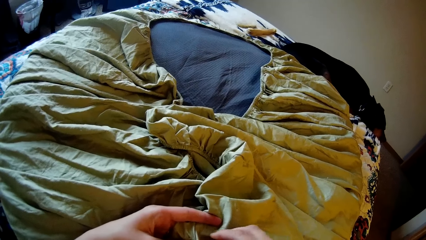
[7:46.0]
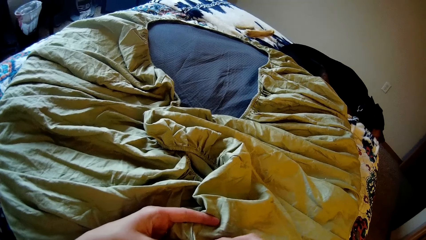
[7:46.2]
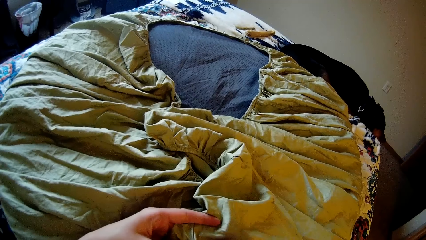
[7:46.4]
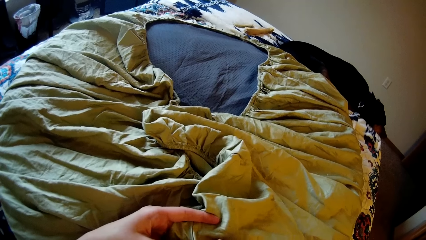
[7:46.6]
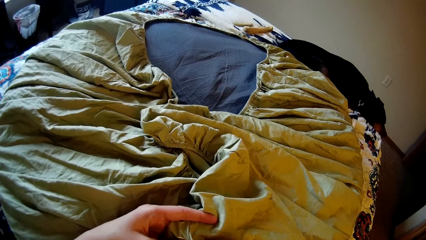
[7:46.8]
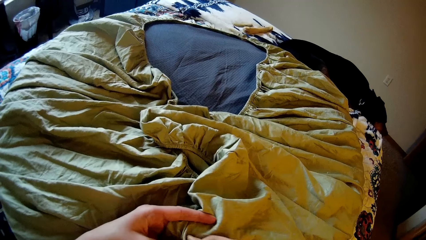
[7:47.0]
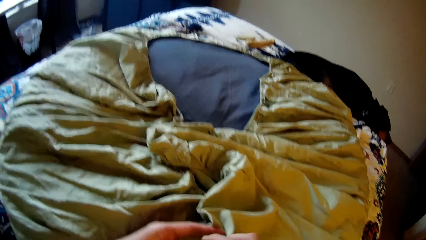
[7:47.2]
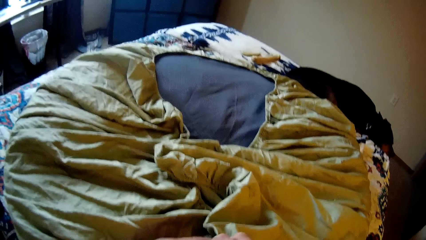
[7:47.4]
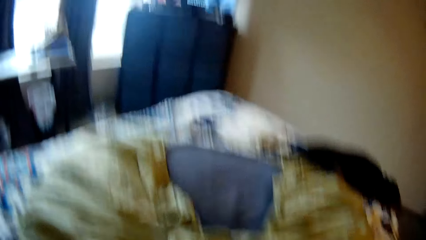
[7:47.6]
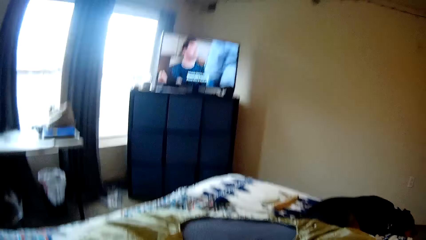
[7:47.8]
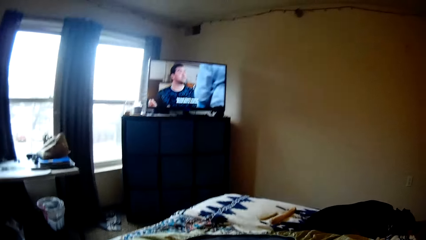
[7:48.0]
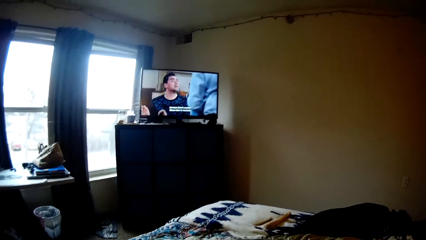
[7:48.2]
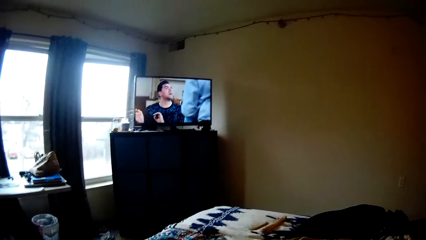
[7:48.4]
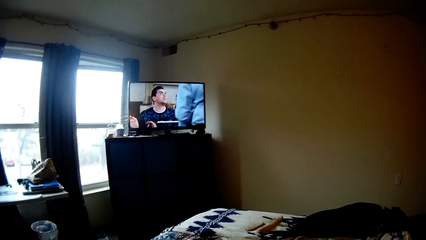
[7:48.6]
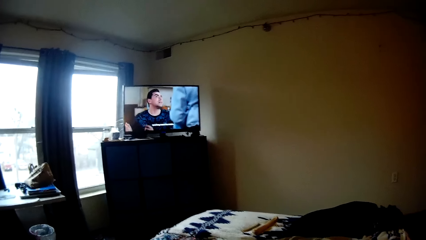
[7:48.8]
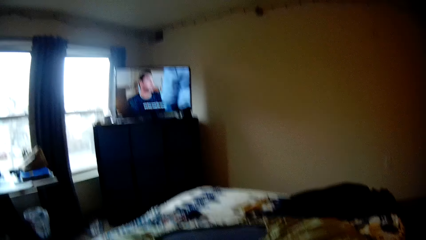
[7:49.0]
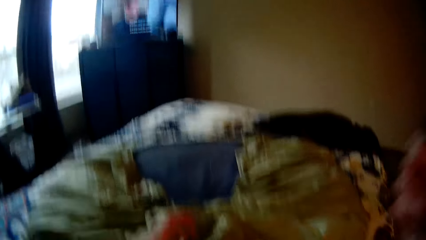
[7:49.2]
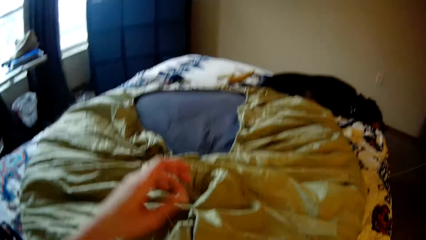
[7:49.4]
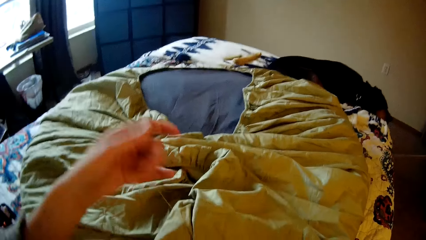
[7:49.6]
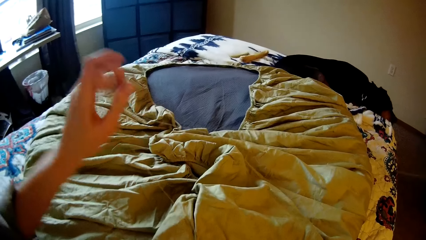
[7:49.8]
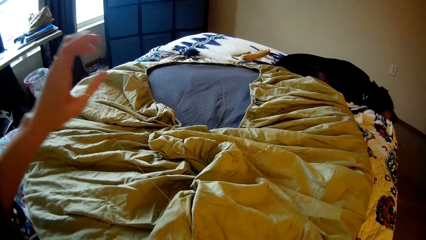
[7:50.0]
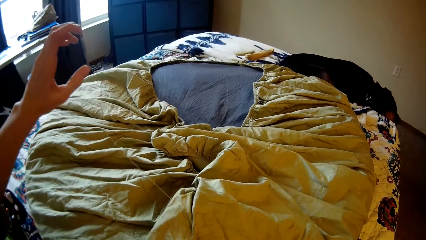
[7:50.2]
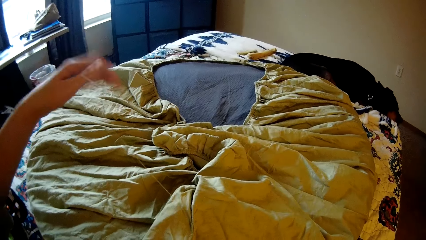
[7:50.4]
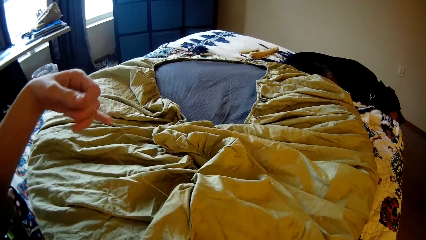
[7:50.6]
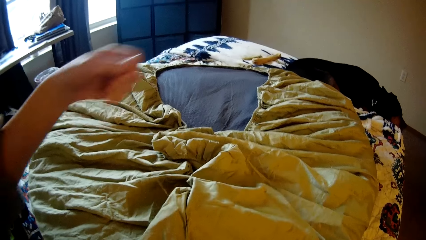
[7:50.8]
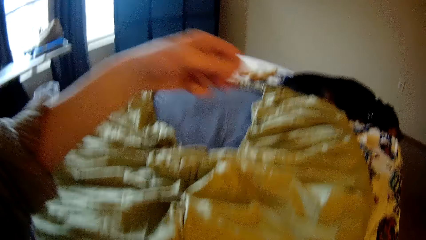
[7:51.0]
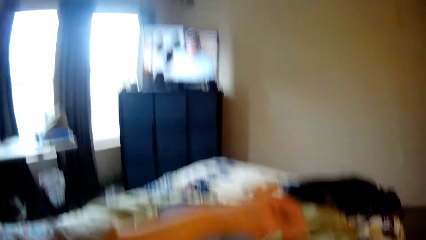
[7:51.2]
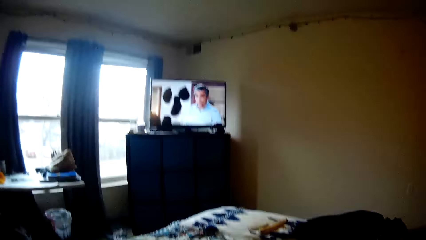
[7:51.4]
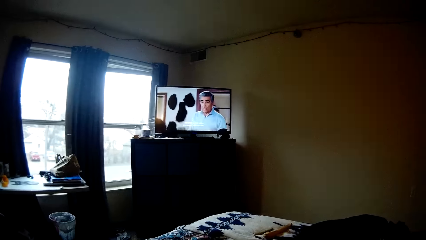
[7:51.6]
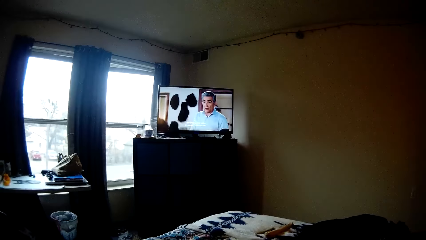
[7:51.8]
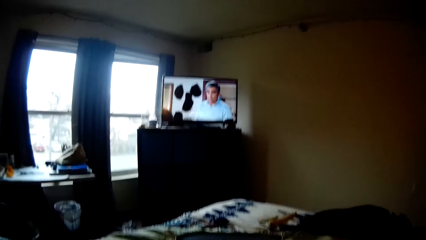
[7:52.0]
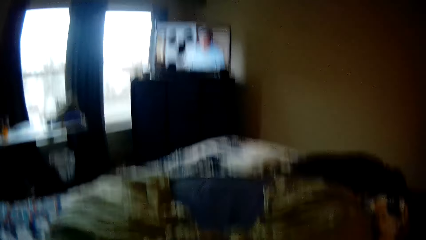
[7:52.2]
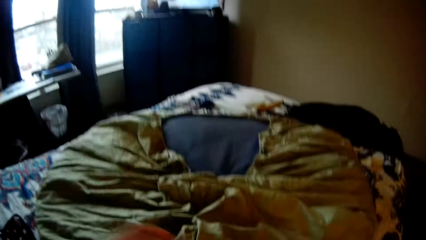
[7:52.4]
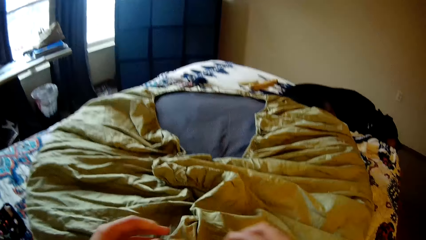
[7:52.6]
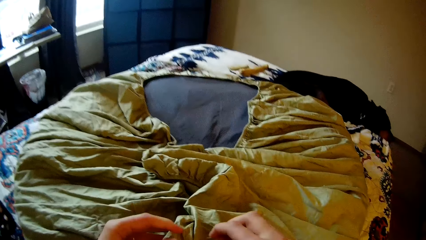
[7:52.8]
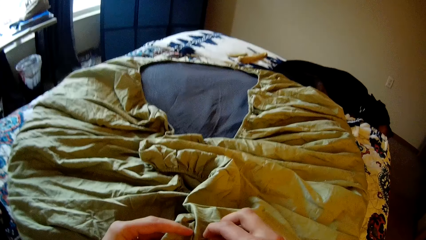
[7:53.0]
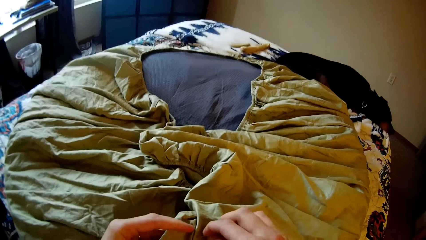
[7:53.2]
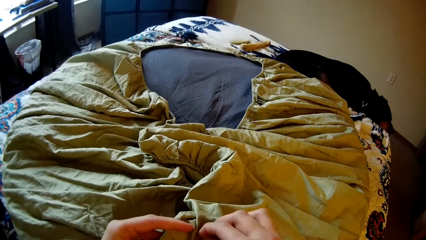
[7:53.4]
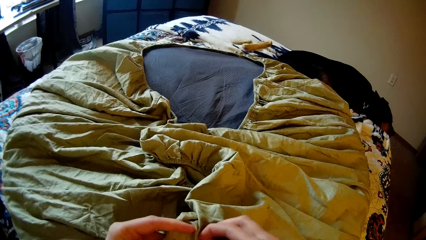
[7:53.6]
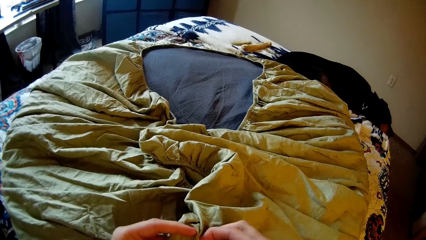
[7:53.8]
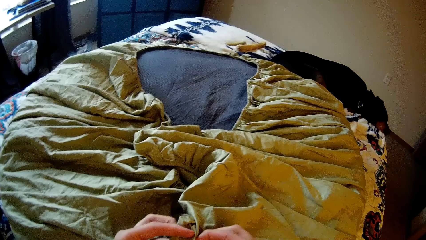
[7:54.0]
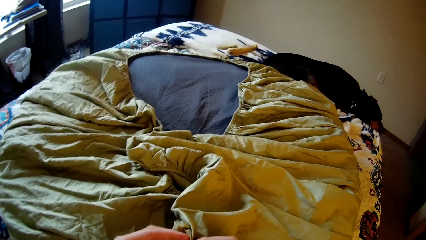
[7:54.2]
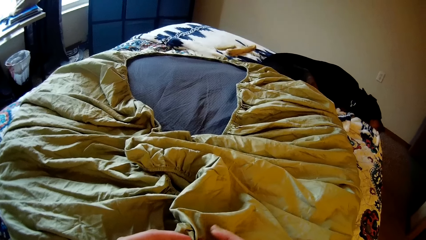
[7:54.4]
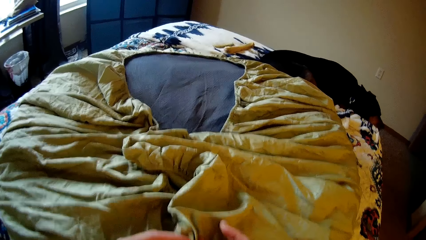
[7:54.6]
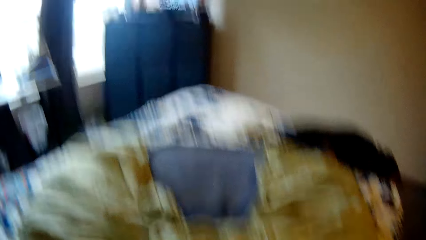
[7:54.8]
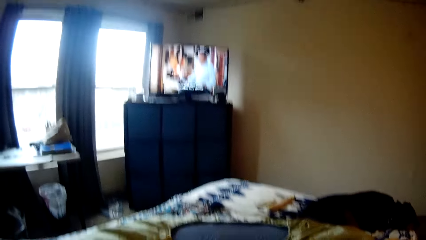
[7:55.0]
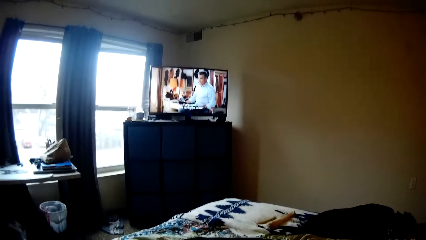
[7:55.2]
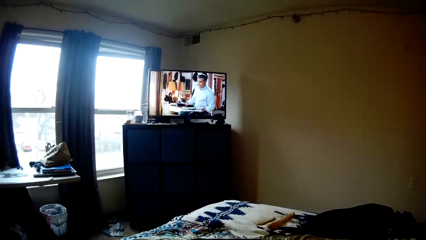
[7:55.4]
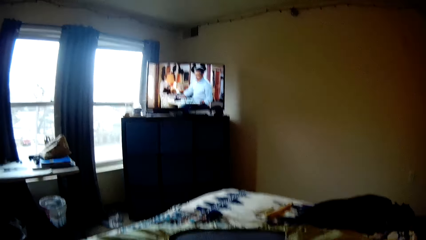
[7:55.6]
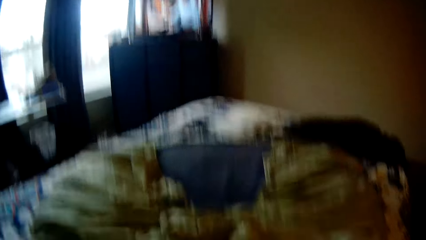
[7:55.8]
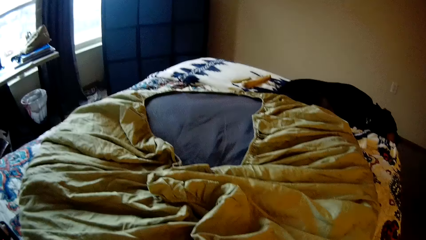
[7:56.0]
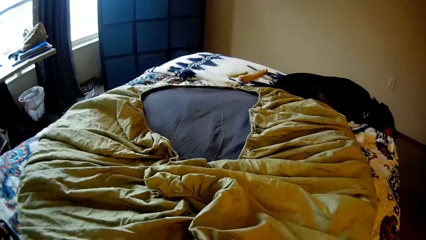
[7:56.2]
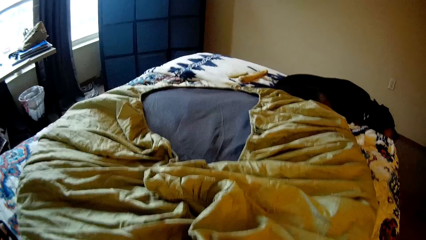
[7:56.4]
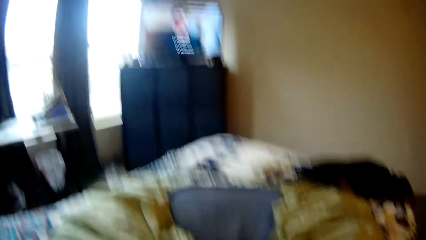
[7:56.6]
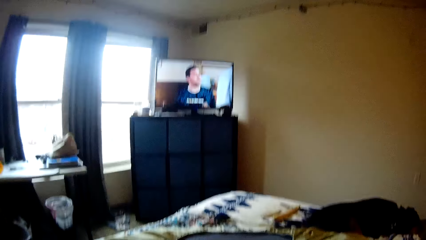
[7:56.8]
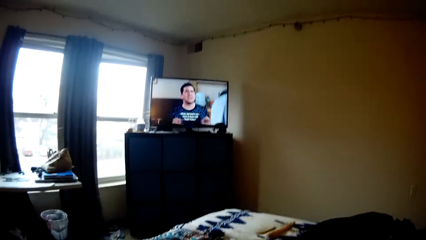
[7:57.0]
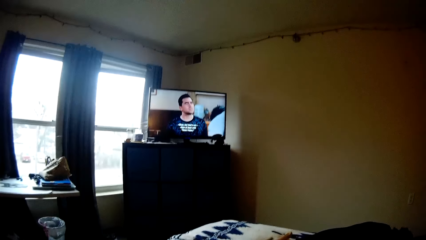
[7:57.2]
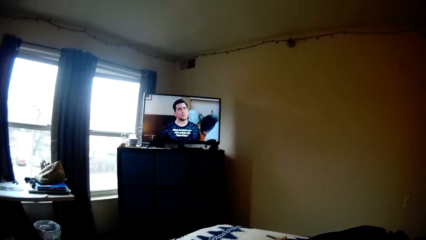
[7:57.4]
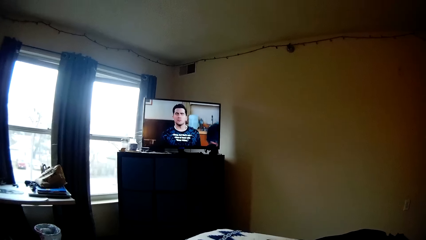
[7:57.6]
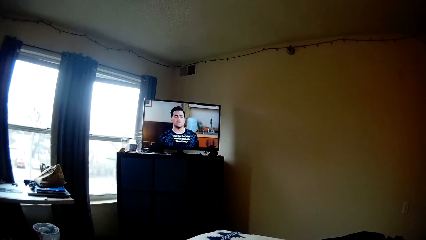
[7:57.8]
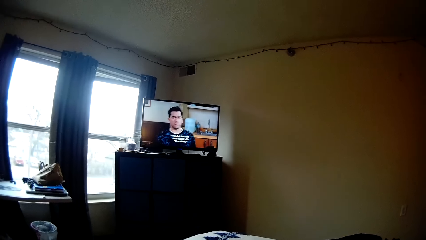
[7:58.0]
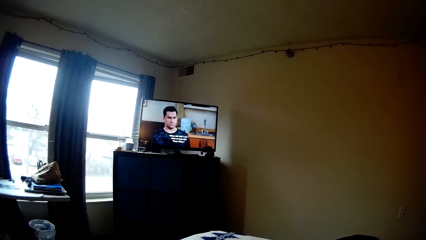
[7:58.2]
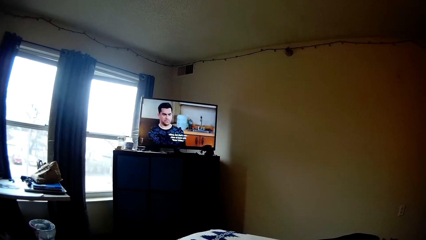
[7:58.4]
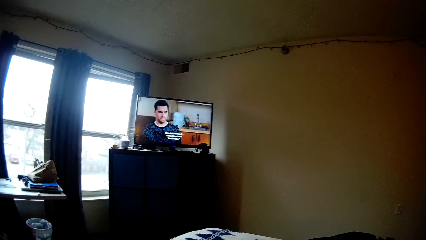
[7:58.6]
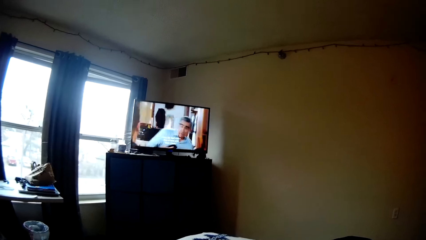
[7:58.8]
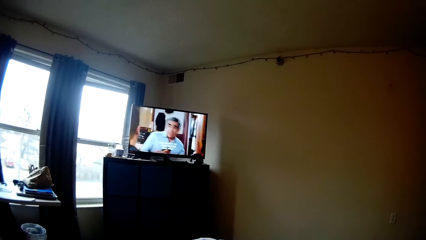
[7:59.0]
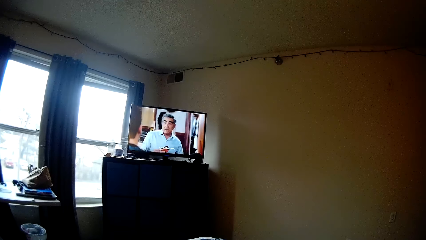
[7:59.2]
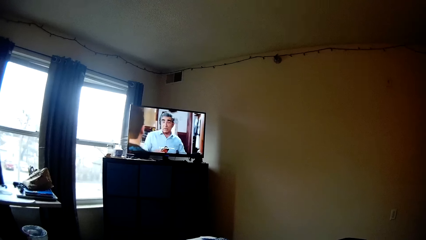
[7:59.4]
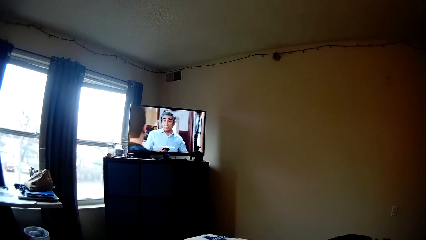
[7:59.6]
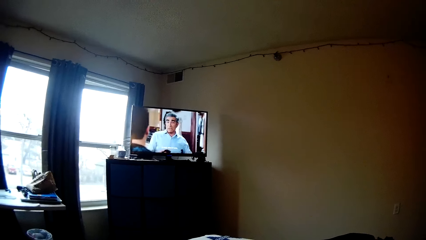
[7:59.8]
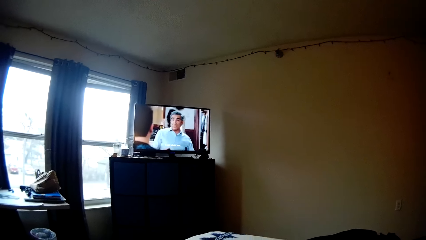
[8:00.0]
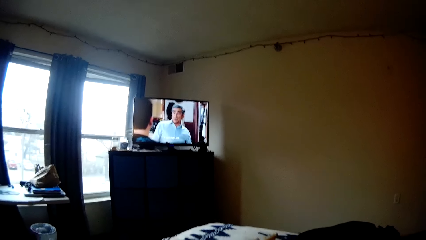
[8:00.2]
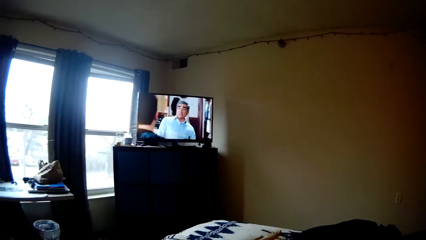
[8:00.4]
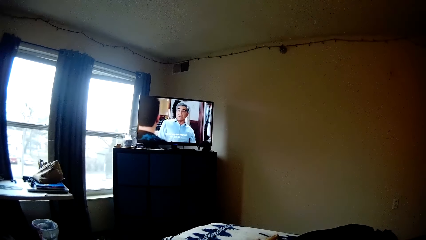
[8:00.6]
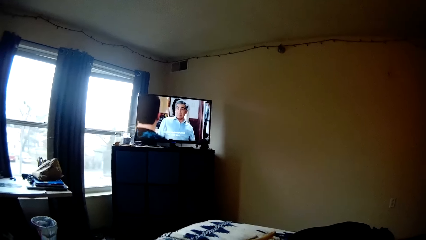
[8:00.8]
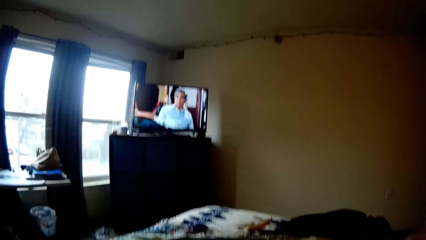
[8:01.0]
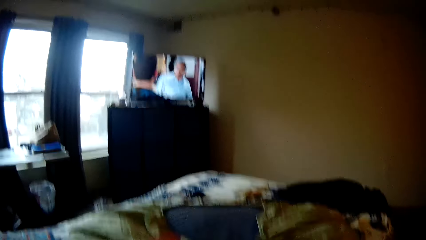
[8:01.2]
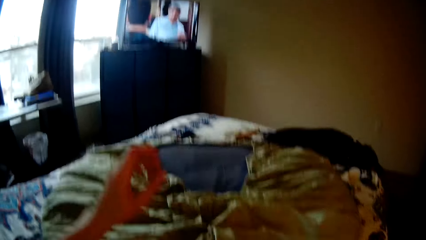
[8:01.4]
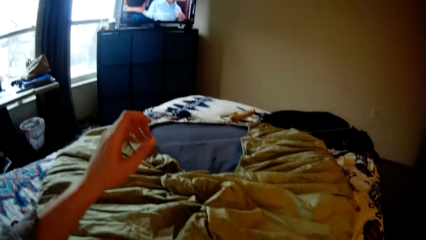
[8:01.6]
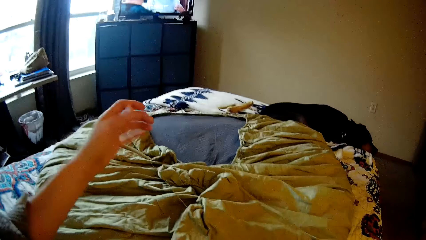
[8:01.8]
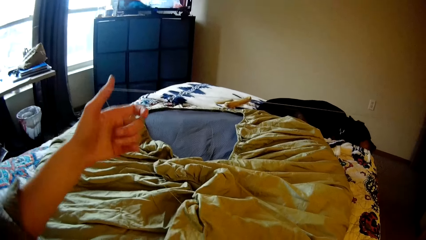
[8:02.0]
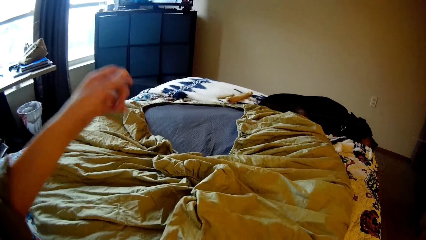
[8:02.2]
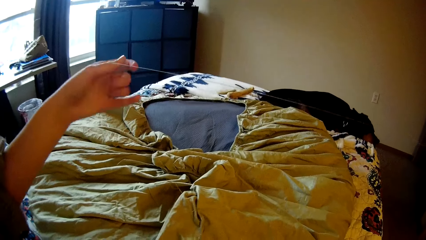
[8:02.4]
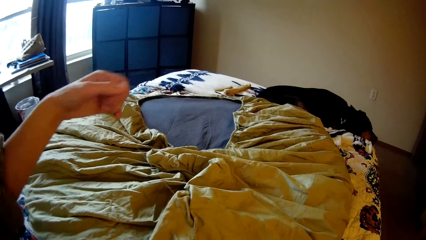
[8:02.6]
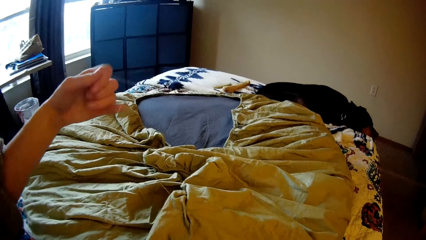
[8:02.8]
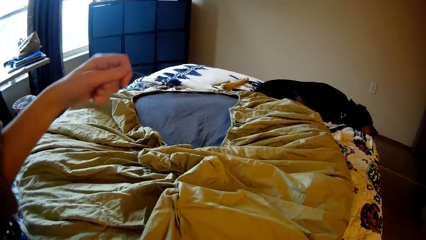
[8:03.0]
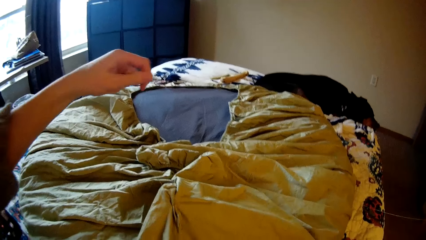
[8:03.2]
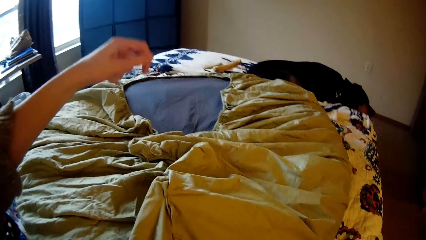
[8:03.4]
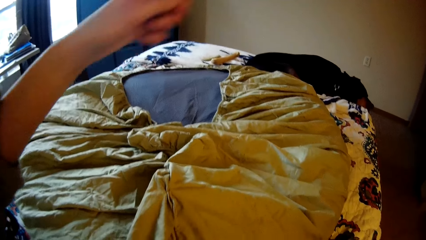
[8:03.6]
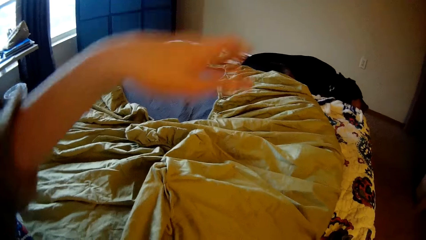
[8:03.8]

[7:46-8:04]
The camera wearer looks up at the television. She strengthens the sewing thread. She sews the bean bag with the needle and thread in her right hand. She looks up at the television. She stares. She strengthens the sewing thread.
